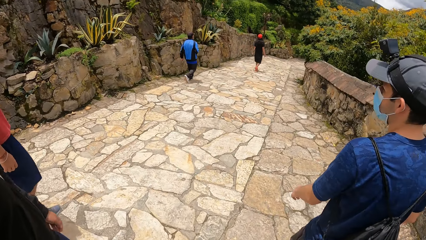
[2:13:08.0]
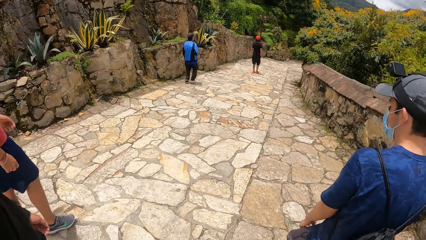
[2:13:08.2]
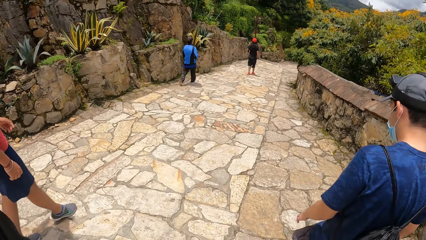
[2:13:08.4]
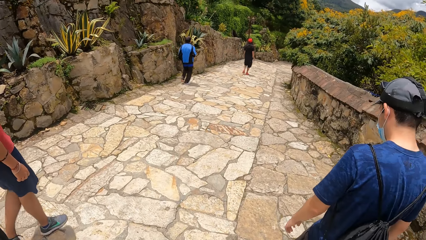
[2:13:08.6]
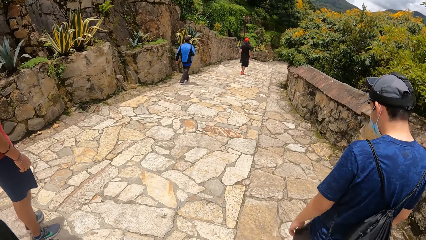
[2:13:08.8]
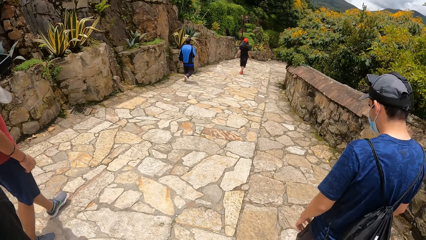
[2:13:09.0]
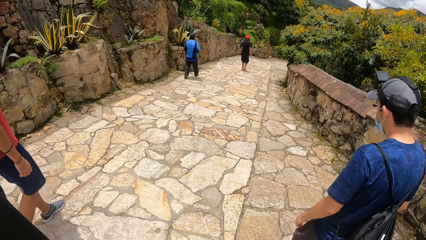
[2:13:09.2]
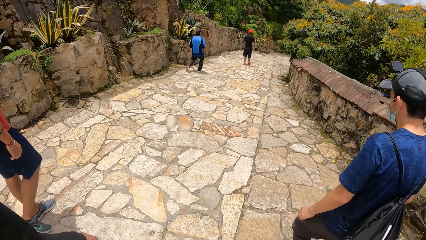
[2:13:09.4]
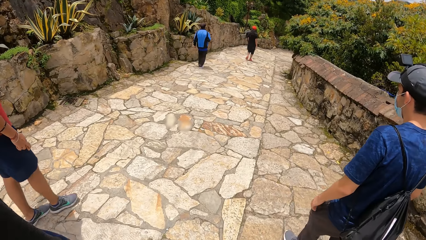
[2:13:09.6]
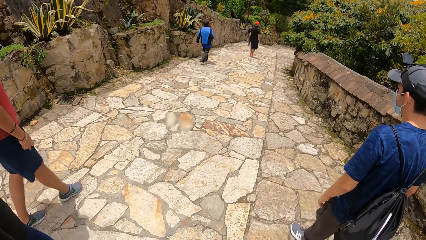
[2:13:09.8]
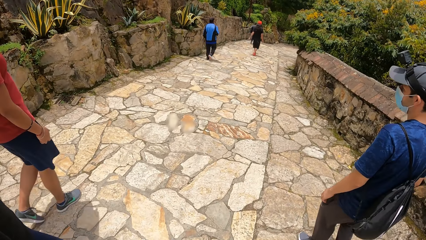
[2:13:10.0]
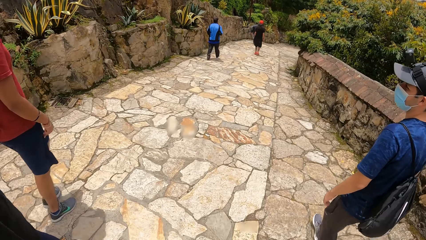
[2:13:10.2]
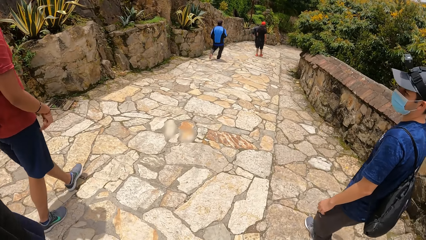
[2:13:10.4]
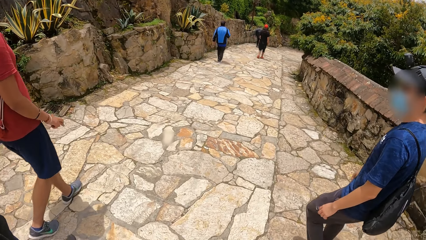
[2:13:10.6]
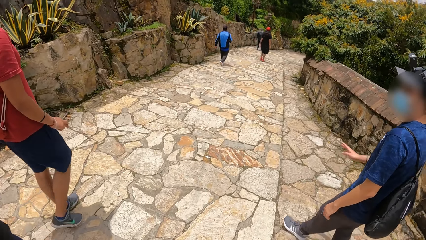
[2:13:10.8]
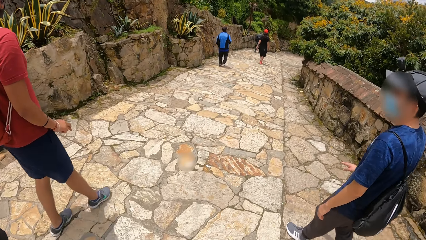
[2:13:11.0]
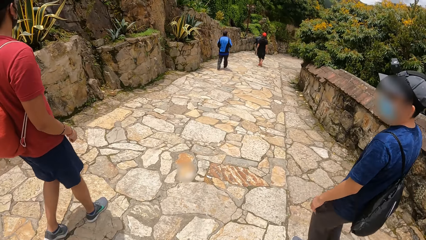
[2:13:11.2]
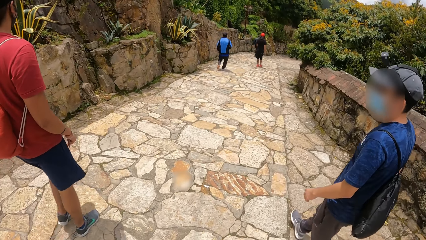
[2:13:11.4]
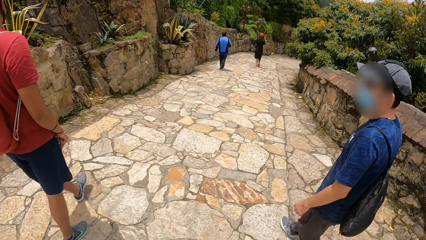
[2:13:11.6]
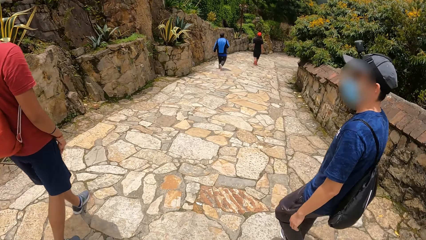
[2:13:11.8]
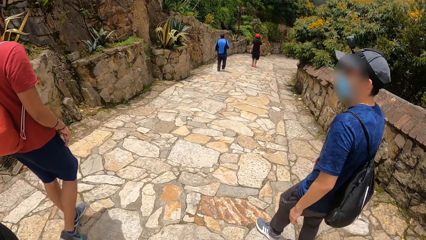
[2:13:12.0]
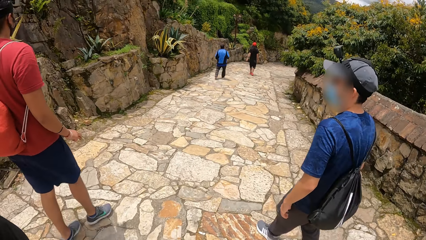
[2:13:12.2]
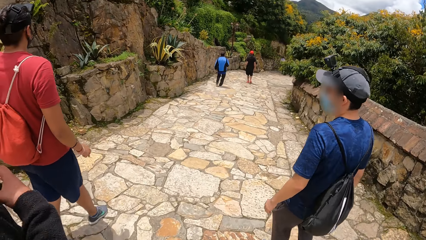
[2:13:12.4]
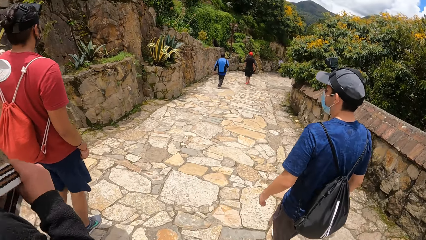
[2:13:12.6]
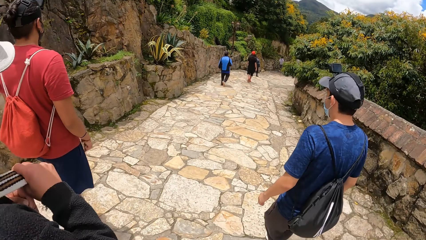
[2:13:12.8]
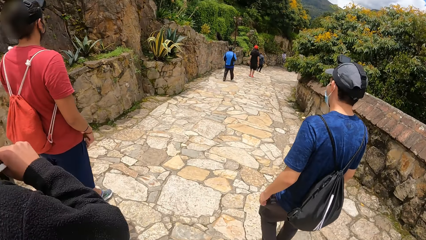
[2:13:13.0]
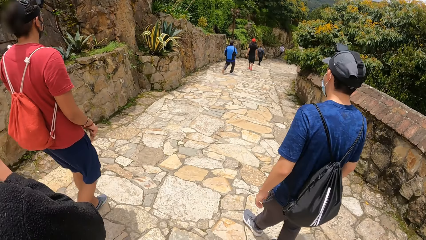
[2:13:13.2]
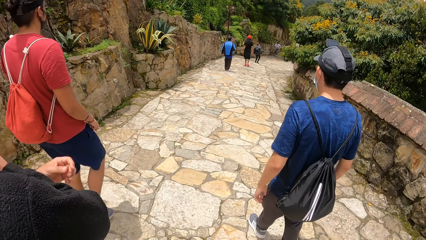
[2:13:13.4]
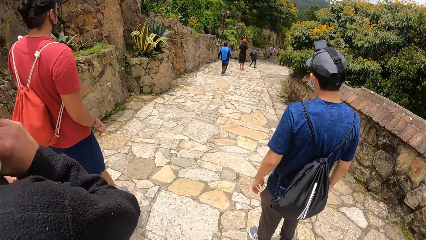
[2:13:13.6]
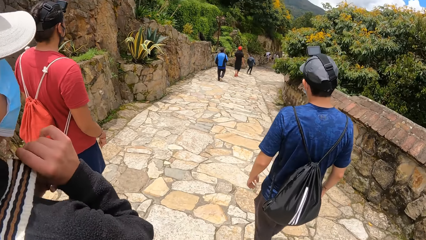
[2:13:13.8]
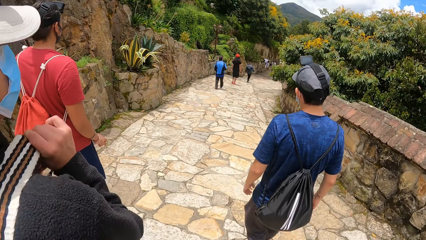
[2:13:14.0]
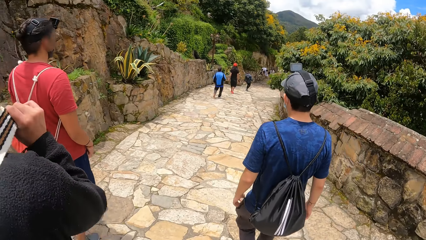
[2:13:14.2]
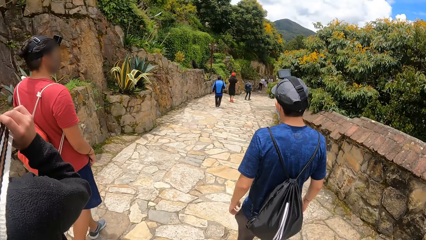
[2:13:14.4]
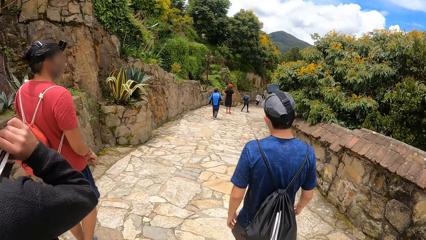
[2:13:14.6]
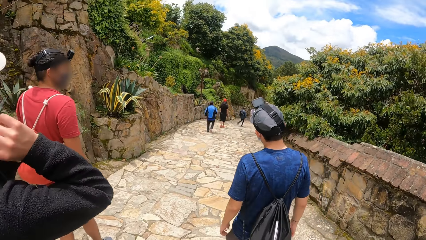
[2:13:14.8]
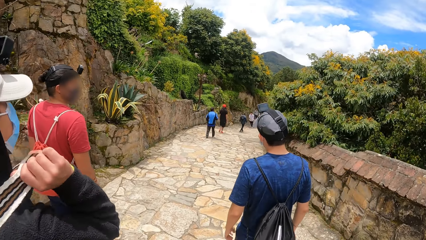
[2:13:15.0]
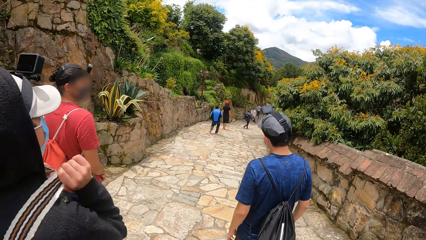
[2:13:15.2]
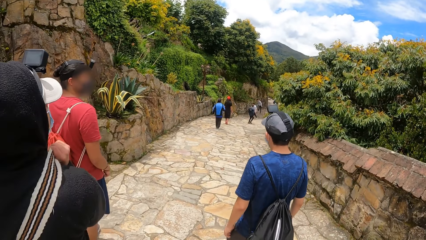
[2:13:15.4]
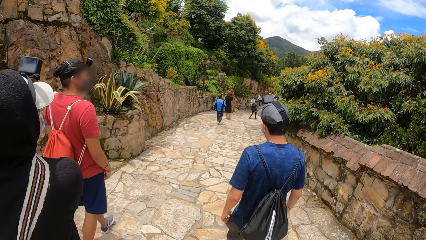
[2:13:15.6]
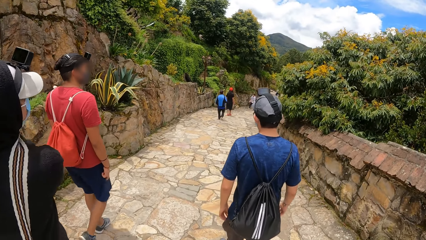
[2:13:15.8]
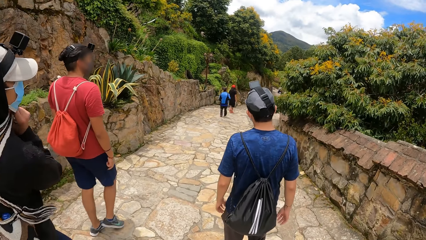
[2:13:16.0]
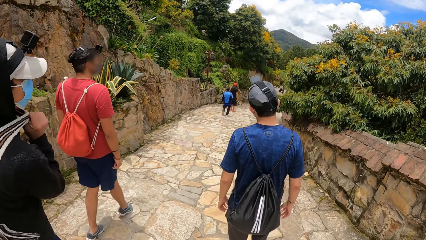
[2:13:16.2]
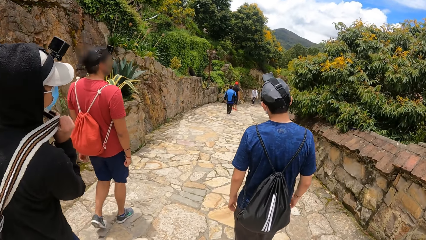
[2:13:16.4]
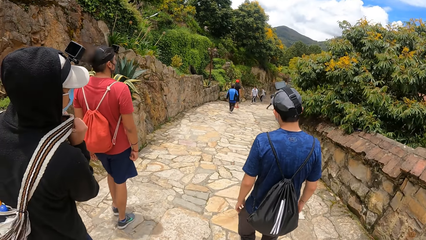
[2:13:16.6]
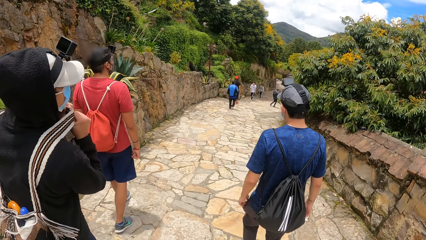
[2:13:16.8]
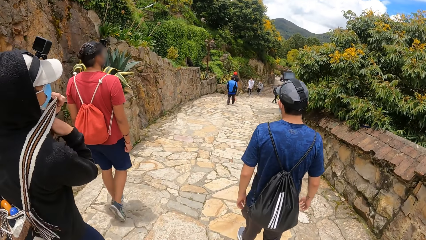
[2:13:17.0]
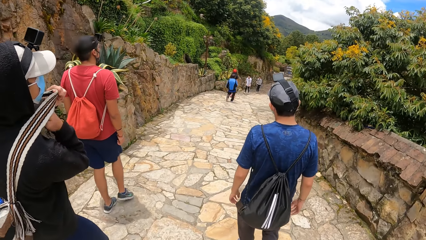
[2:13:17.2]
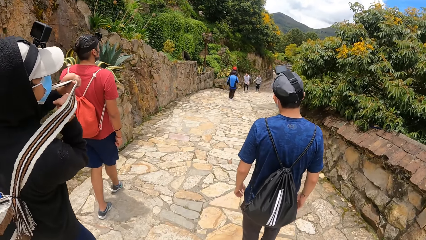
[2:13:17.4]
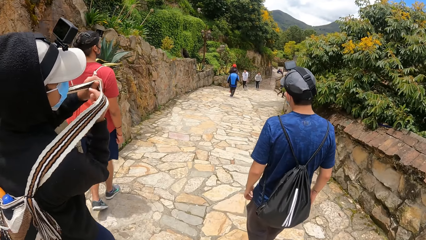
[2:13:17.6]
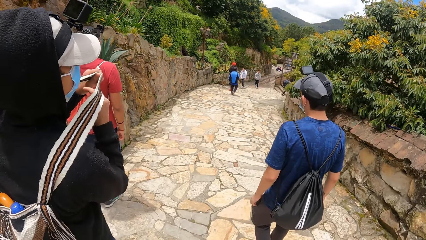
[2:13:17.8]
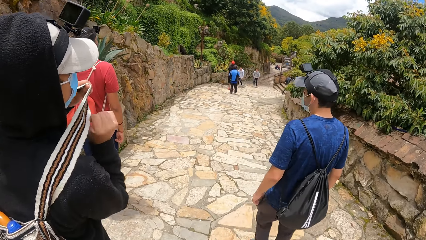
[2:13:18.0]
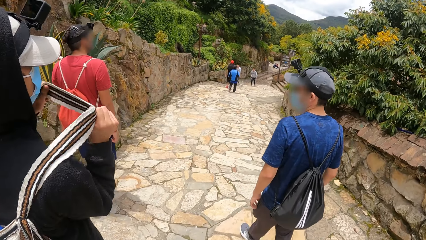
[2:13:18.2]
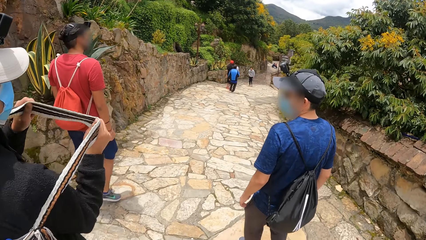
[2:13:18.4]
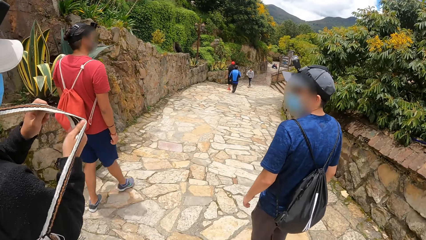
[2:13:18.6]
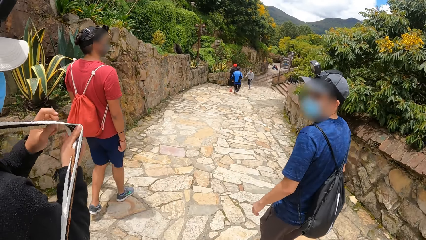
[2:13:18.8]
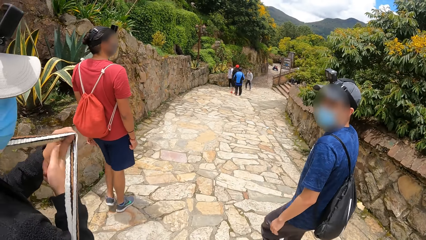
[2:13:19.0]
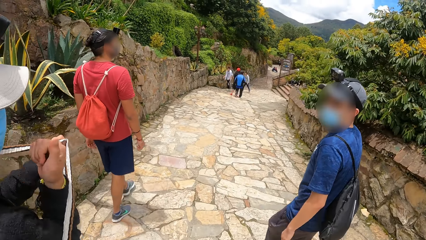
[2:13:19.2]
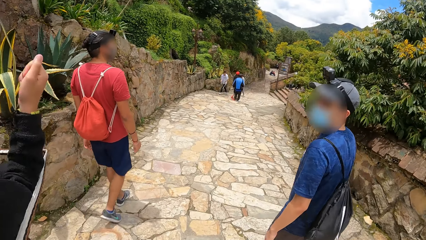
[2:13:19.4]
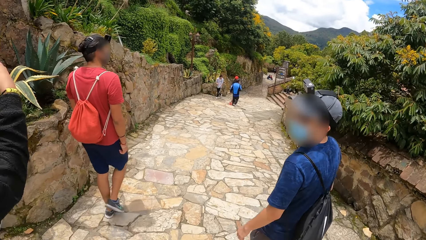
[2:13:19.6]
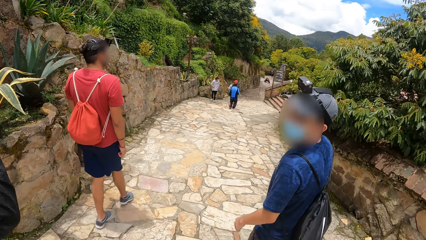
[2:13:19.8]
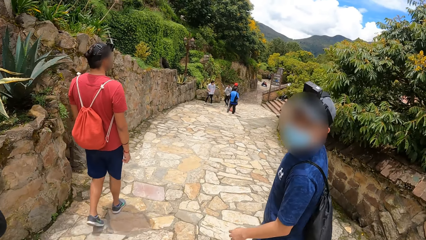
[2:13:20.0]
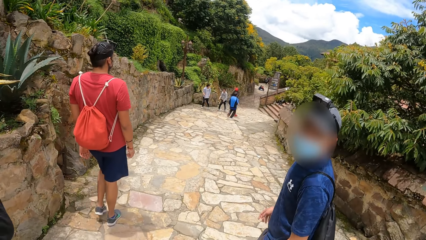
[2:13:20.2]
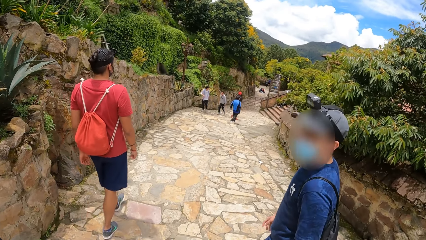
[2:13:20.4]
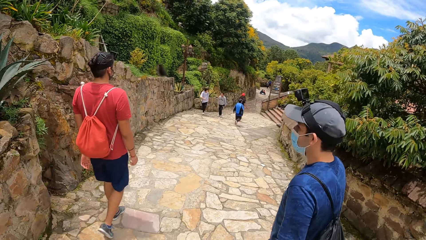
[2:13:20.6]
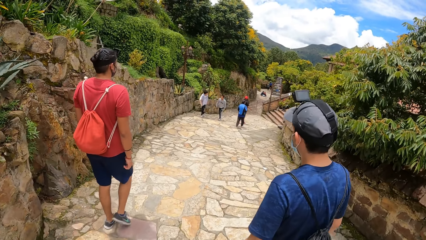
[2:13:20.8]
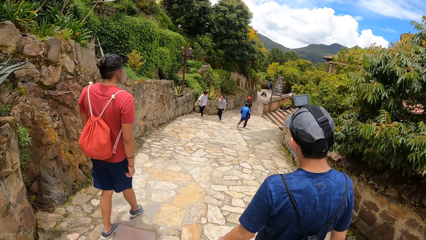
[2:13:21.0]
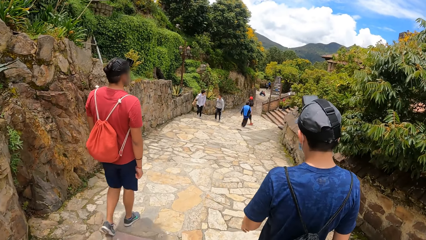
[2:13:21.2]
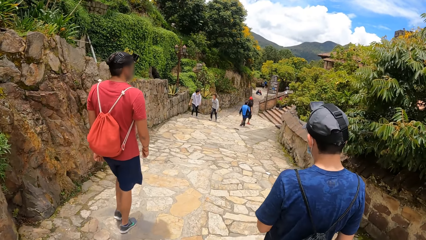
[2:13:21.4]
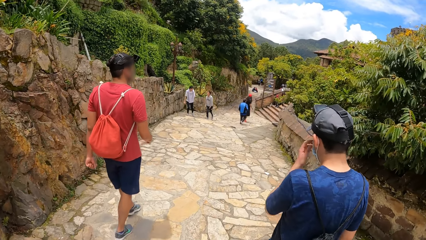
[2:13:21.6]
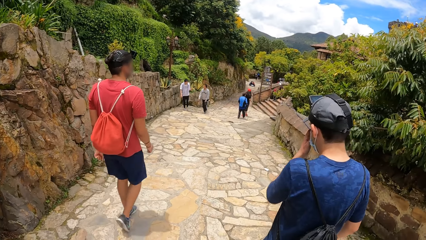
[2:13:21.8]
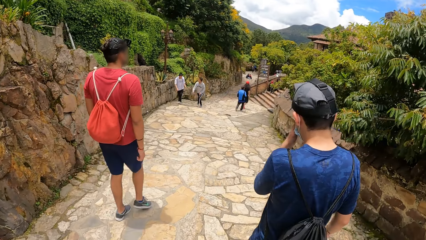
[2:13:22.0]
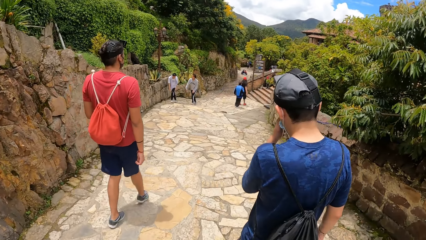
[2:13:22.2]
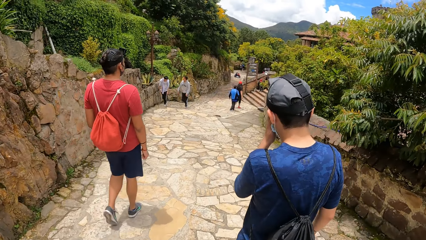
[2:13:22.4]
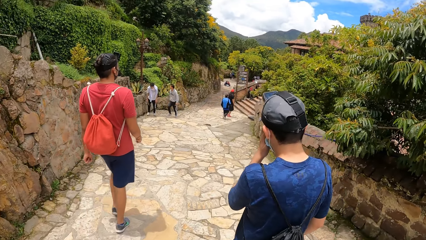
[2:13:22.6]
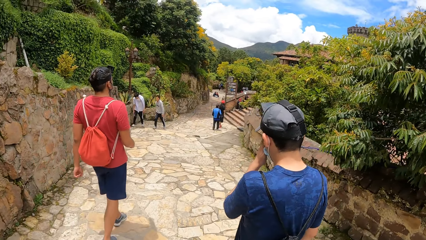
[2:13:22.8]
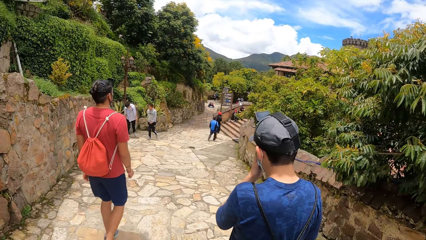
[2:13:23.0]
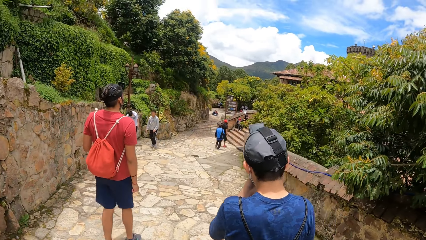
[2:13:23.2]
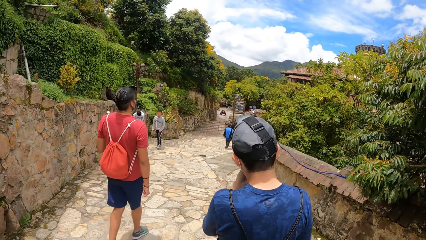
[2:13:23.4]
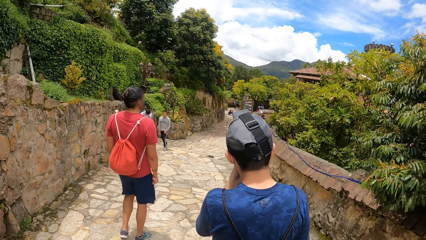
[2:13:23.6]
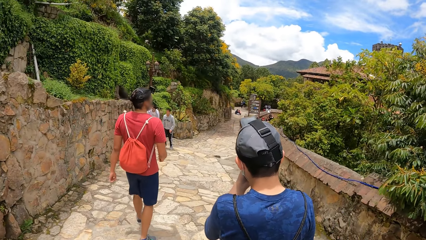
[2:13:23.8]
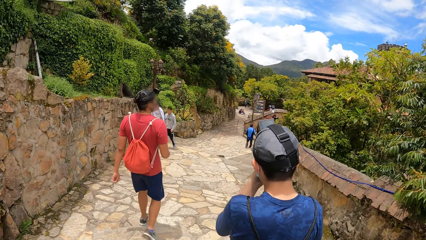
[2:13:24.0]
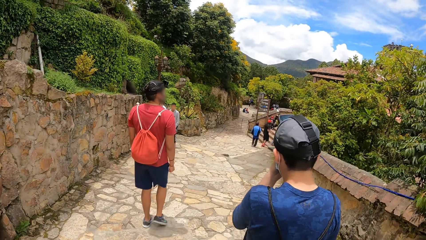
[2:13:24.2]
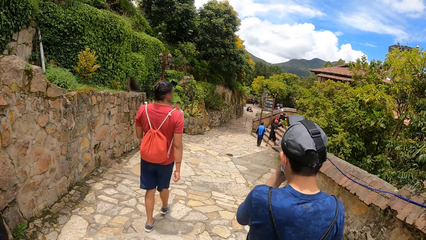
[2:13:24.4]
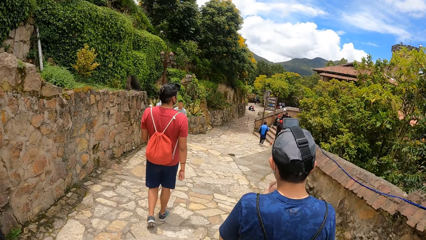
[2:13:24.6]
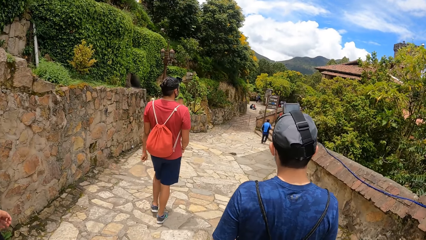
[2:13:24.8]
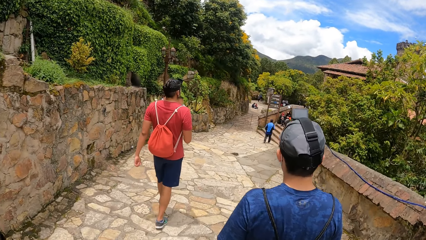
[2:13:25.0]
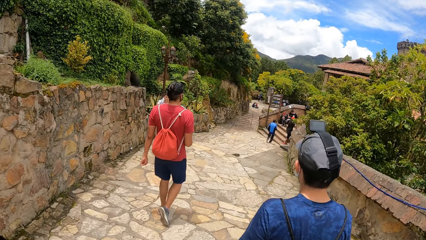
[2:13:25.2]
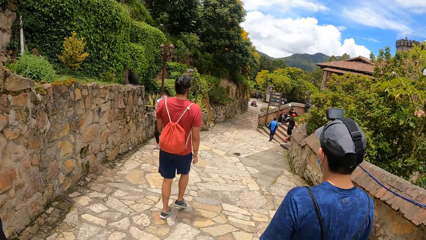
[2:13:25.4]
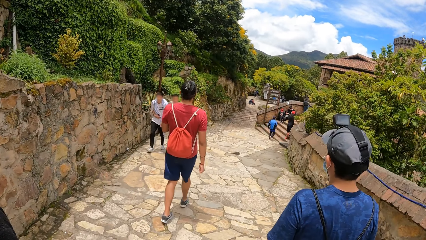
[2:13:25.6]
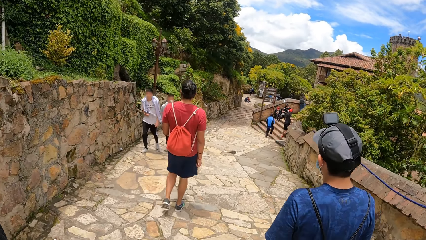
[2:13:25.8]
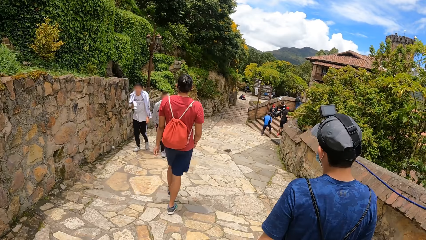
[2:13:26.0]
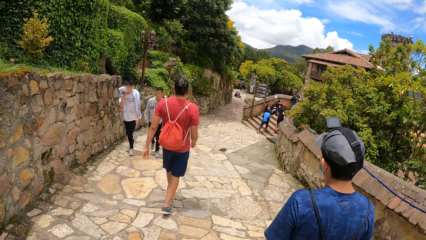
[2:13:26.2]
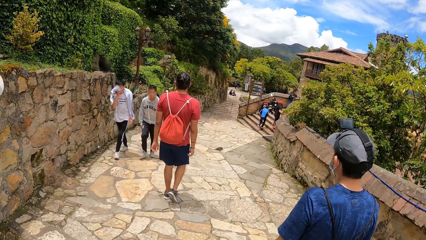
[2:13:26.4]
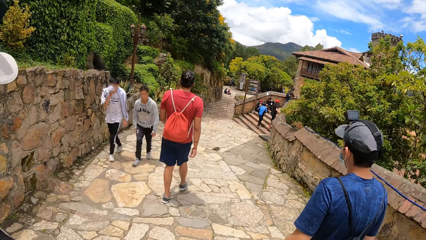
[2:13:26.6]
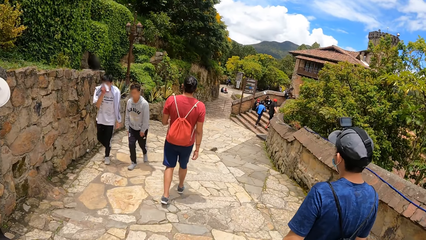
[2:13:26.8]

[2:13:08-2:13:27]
A man turns back. The man and another man walk on the path. A third man moves the fingers of his right hand. The second man adjusts a bag on his shoulder with both hands. The first man turns and looks back. The second man takes off the bag with both hands. The first man turns back, touches the face mask on his face with his left hand and adjusts the mask with the left hand. The first man and the second man walk on the path.
